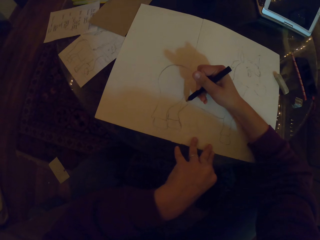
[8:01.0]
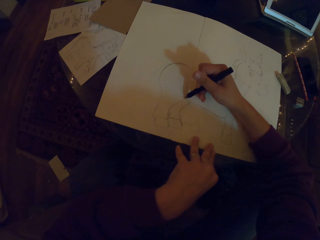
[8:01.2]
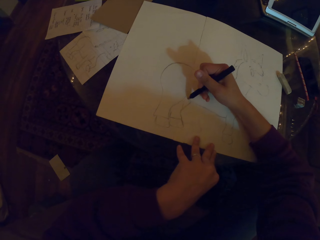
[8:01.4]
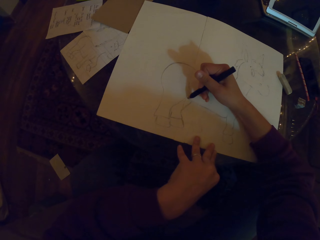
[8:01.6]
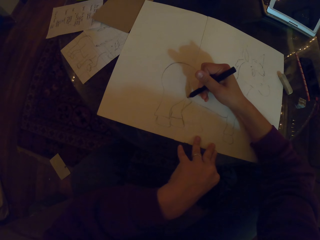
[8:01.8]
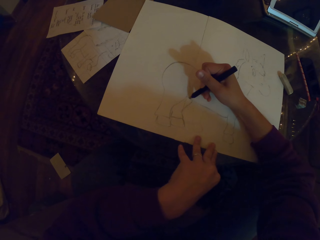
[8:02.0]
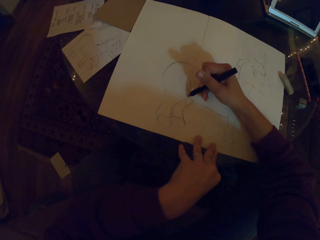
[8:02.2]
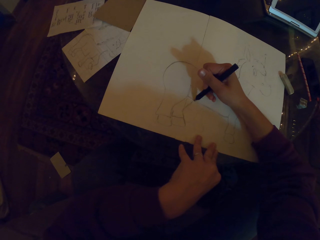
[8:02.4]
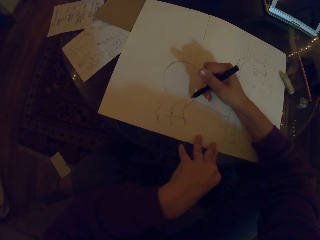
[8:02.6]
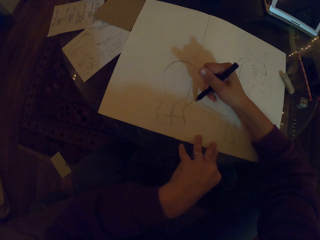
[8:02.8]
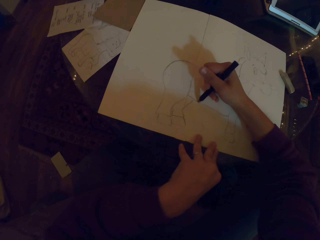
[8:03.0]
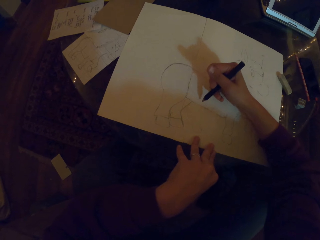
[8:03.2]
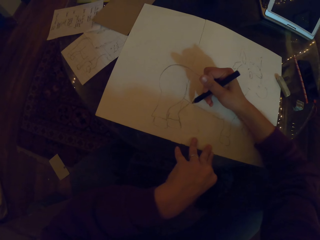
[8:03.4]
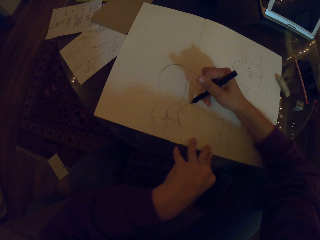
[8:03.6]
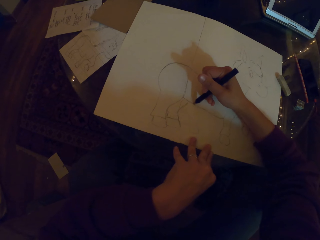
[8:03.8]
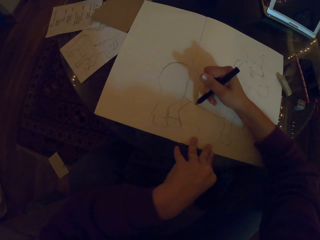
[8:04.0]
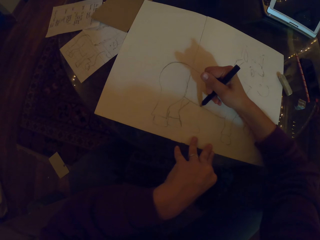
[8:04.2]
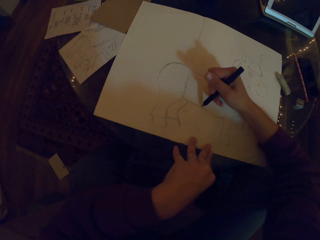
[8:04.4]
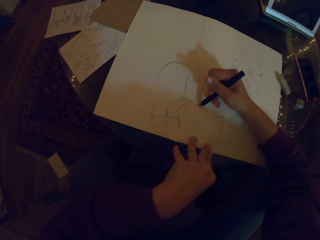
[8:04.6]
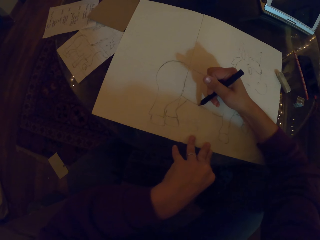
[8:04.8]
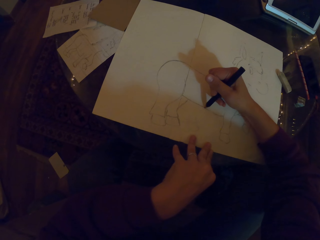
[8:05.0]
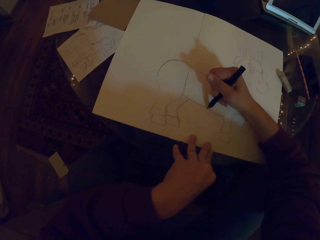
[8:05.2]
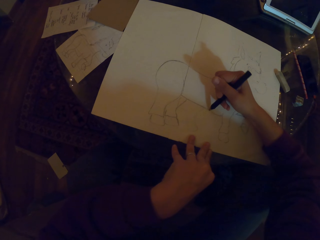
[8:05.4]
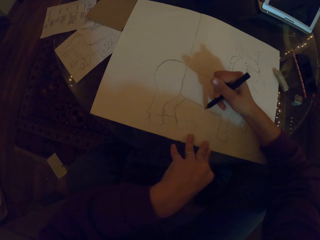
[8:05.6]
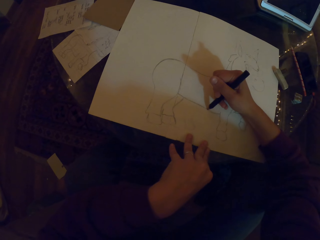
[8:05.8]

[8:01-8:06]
The camera wearer draws on the paper.

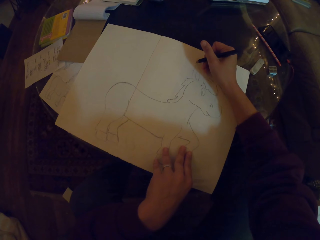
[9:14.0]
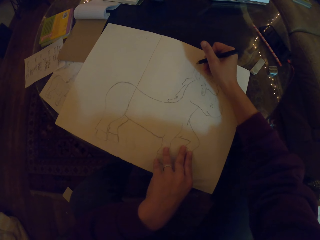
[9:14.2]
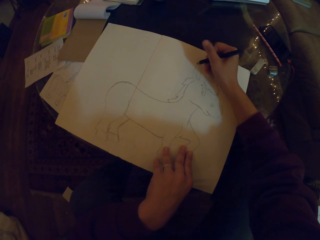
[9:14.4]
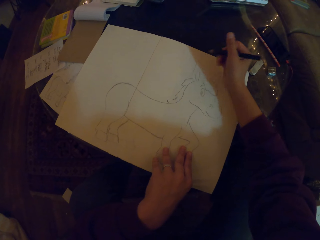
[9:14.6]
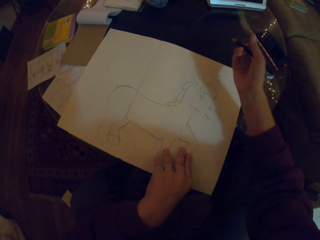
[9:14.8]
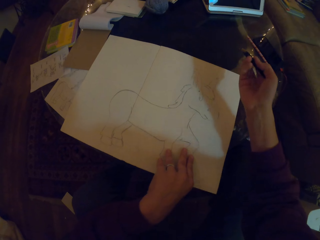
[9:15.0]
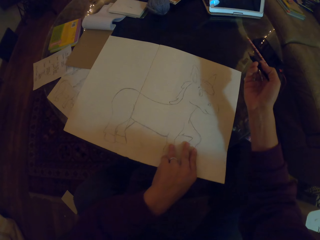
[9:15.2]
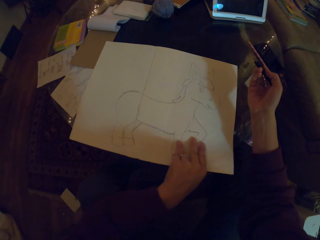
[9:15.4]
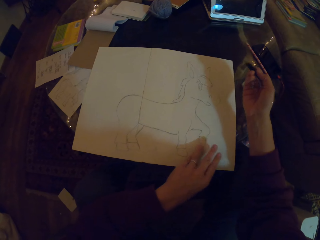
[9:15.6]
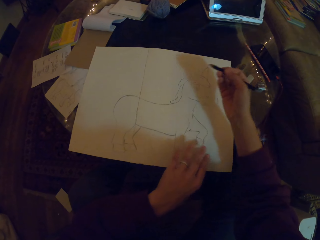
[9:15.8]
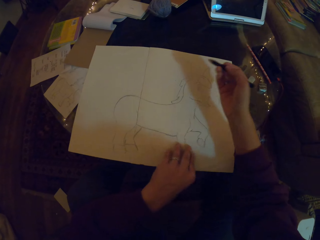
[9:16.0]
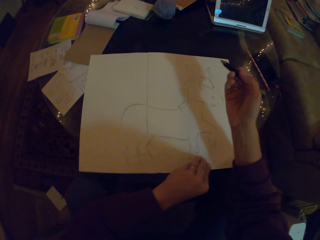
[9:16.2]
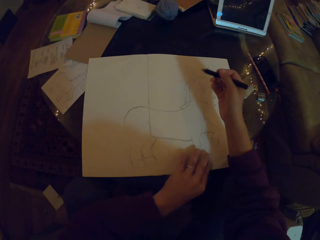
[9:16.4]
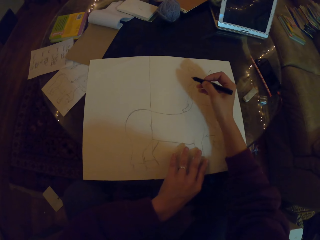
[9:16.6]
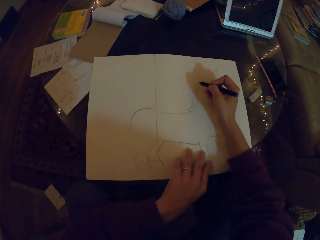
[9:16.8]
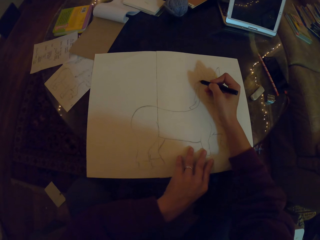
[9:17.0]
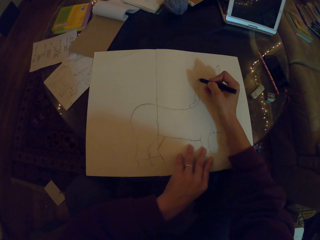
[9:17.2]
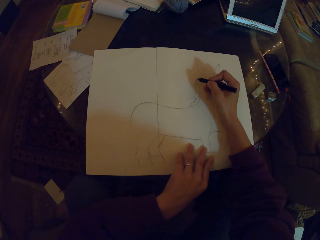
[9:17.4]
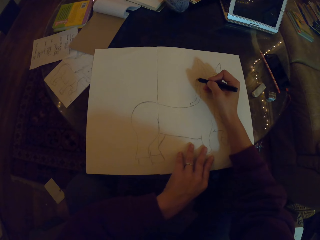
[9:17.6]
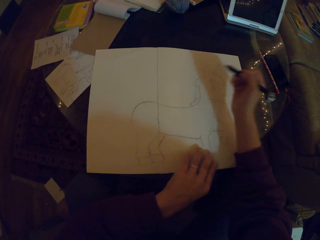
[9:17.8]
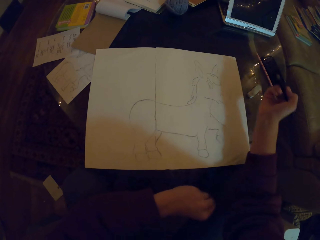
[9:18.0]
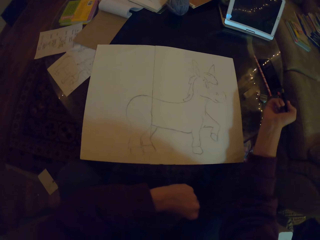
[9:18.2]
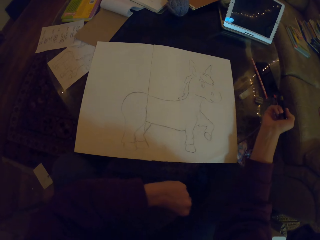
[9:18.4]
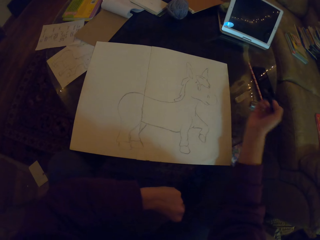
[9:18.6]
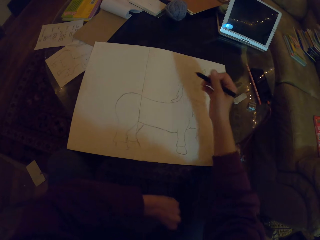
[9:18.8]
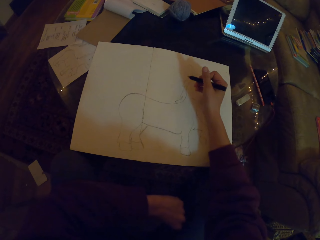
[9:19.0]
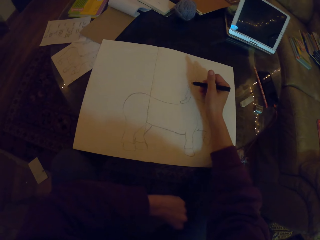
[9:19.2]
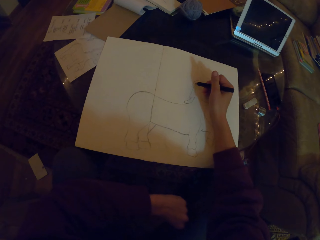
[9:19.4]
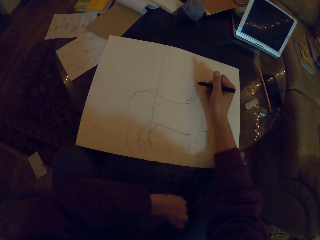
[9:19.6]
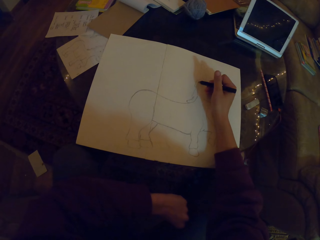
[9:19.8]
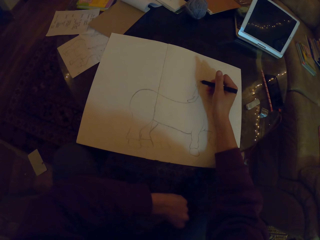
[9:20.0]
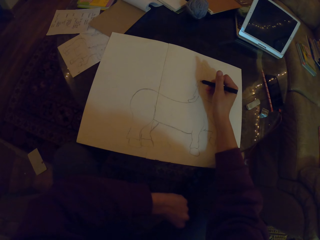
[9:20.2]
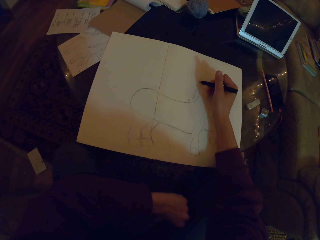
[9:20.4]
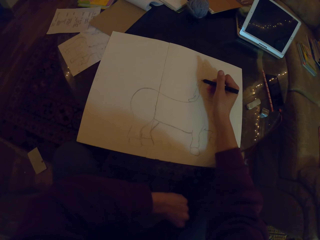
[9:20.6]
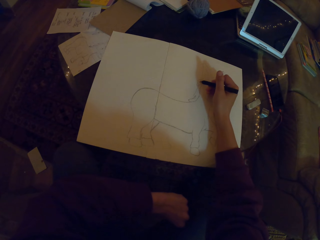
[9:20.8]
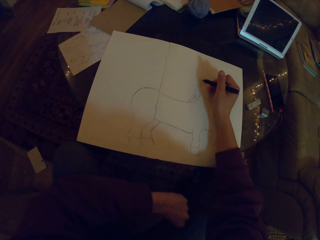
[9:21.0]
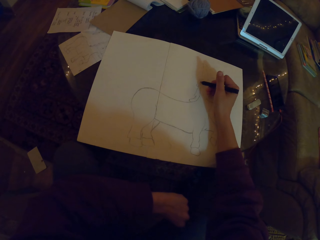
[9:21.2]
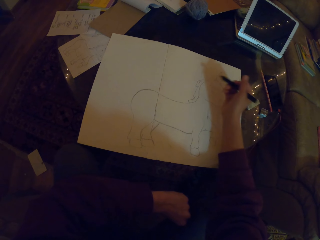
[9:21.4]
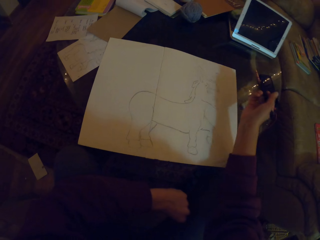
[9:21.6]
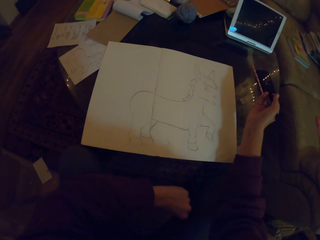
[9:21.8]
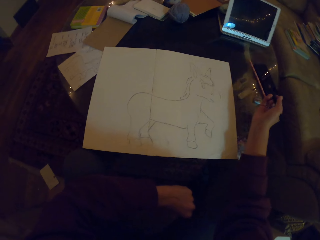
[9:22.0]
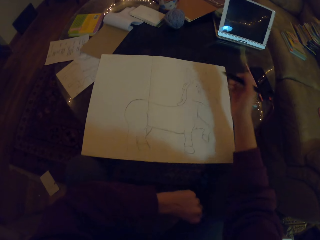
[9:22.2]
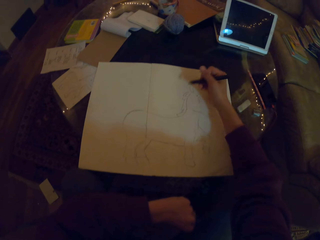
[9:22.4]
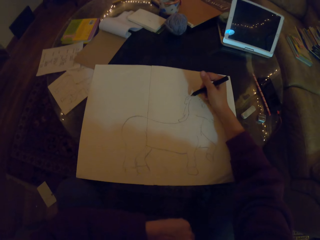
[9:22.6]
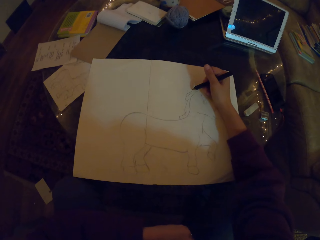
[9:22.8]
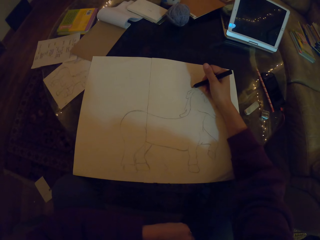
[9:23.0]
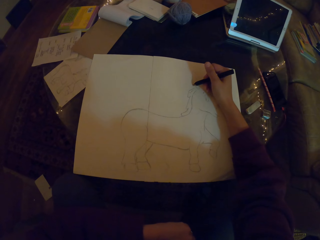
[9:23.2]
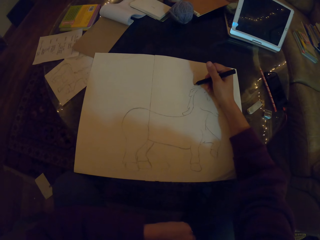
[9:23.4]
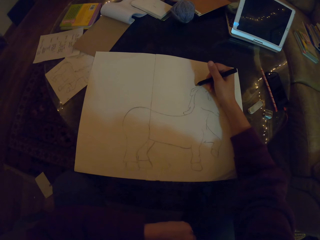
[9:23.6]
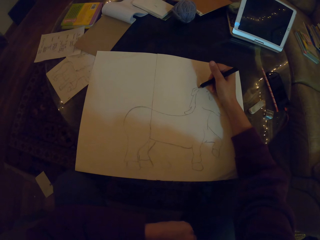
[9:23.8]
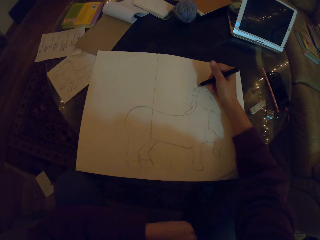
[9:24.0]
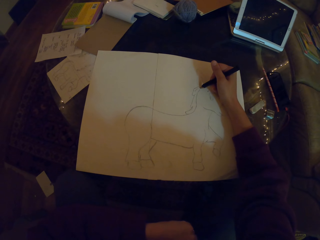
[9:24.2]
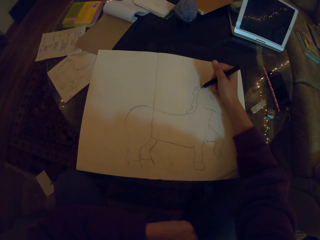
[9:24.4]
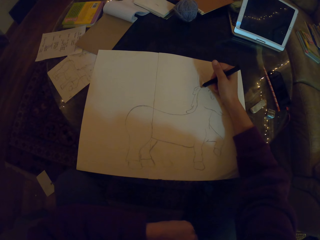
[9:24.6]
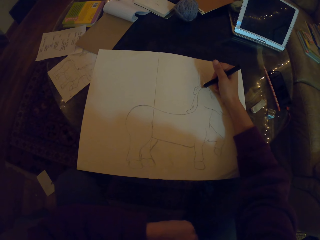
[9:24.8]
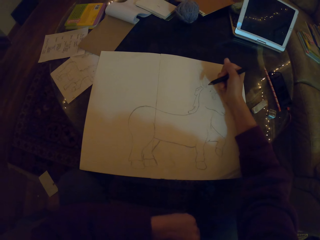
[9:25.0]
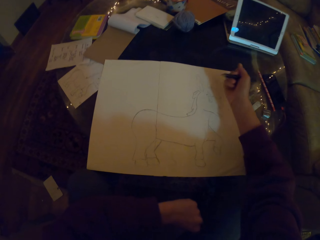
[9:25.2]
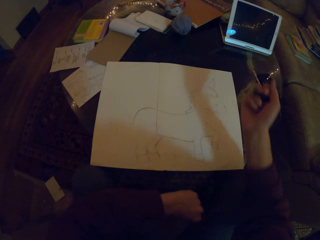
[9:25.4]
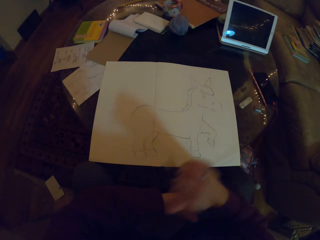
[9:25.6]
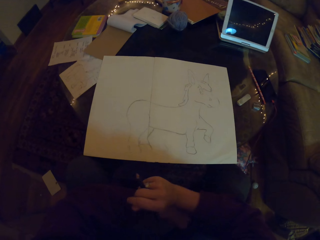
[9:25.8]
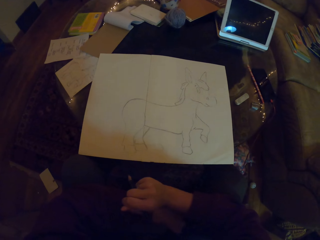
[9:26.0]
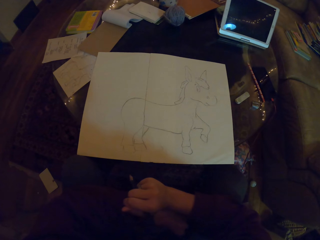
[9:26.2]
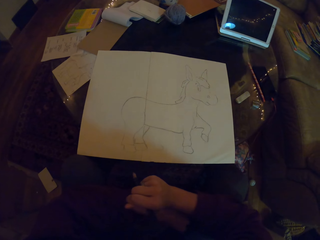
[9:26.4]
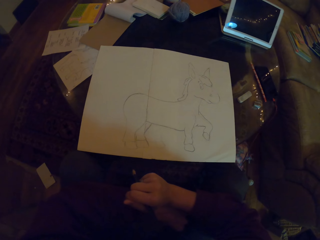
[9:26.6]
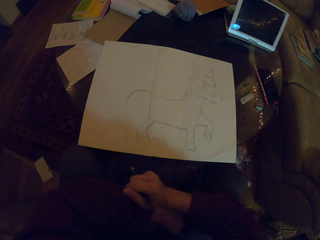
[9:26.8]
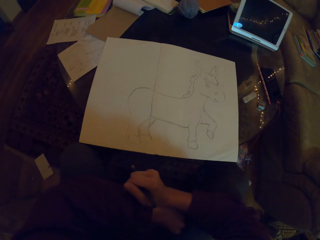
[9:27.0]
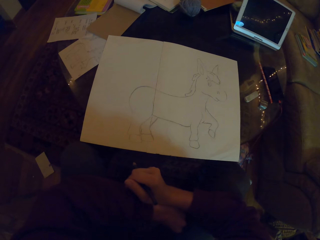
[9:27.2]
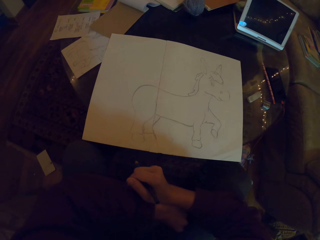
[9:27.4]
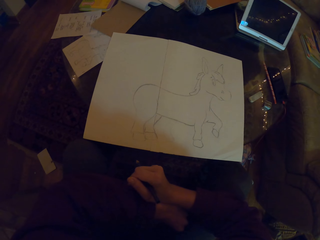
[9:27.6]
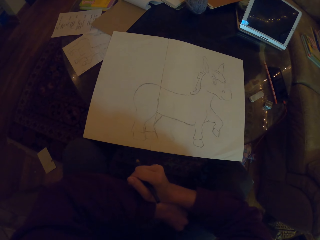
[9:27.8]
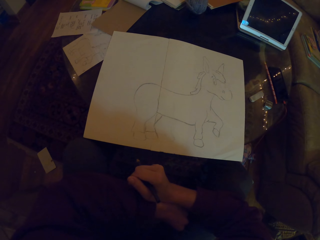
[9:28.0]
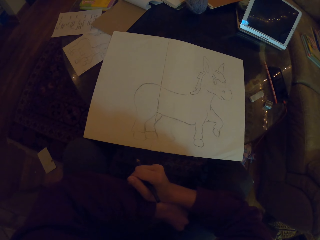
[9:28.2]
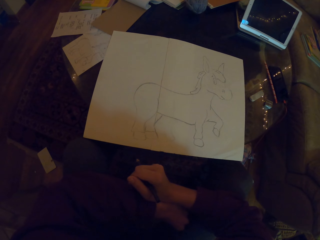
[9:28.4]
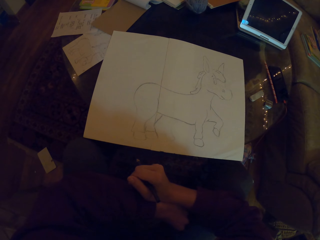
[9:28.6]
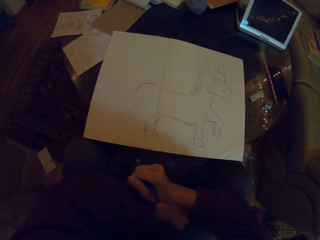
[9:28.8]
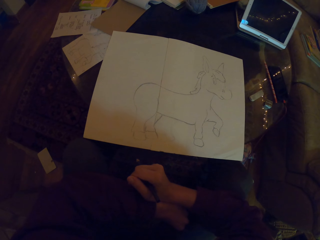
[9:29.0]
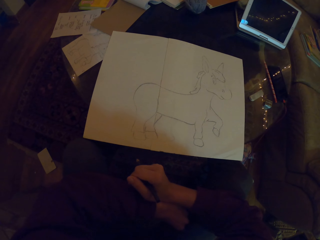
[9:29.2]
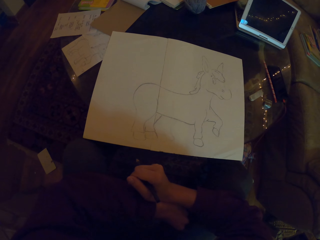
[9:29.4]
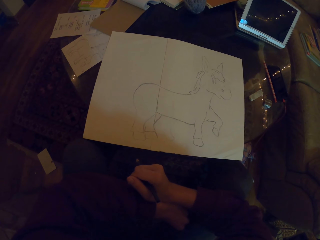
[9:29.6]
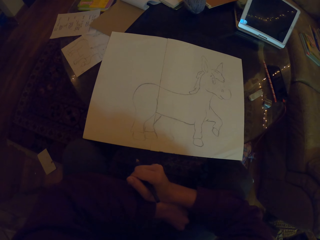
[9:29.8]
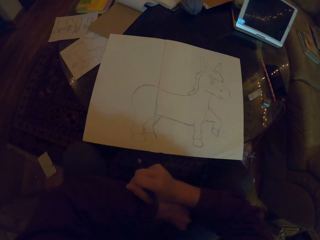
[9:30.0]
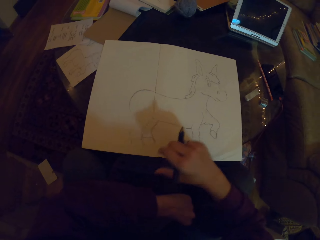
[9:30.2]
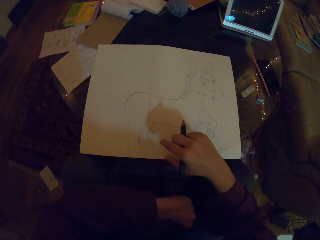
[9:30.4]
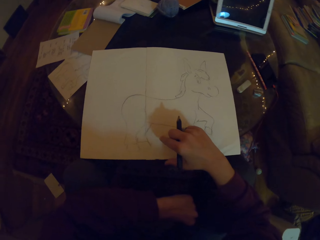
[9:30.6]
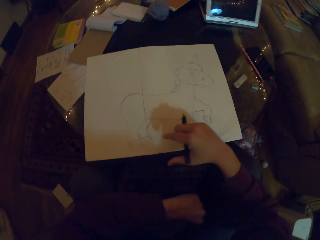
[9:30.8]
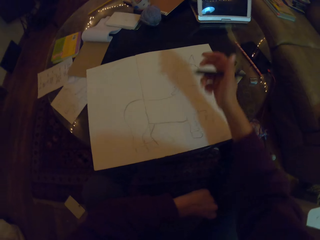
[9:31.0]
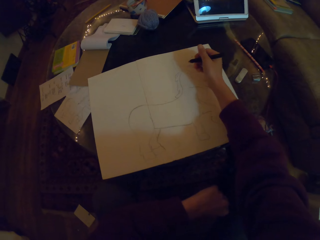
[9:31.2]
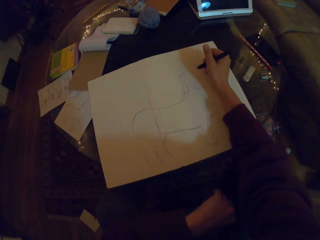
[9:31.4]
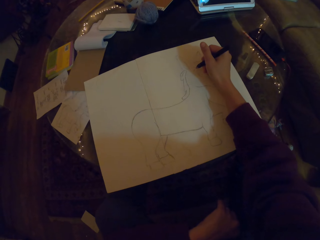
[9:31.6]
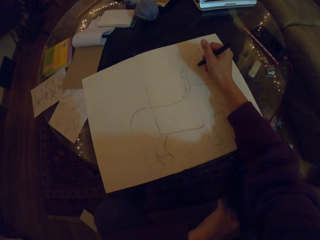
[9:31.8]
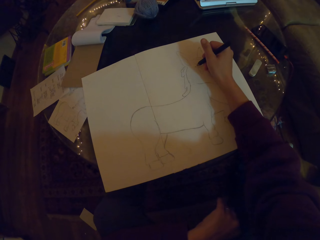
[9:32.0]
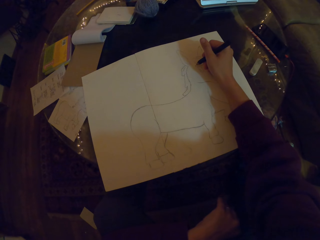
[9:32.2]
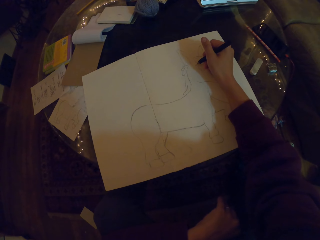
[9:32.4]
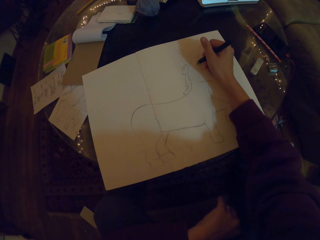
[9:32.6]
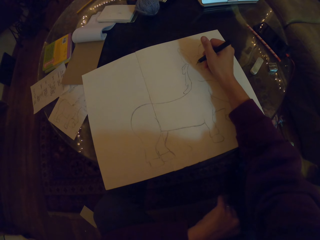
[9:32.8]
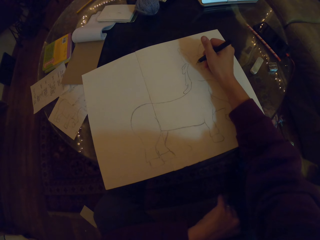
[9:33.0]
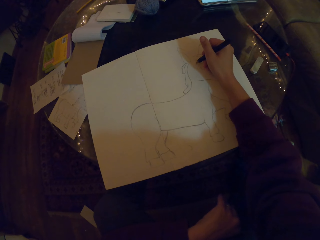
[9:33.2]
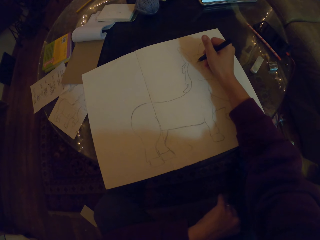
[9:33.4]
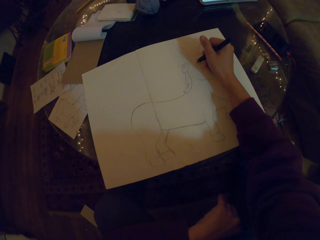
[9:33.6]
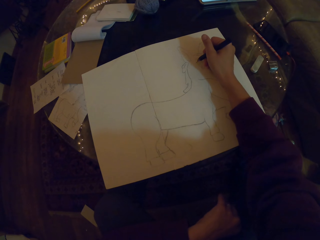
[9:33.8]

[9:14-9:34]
The camera wearer rotates the paper. They draw a horse with a pencil. They stop drawing. They draw again. They stop drawing. They look at the drawing. They pull the paper. They draw again.
